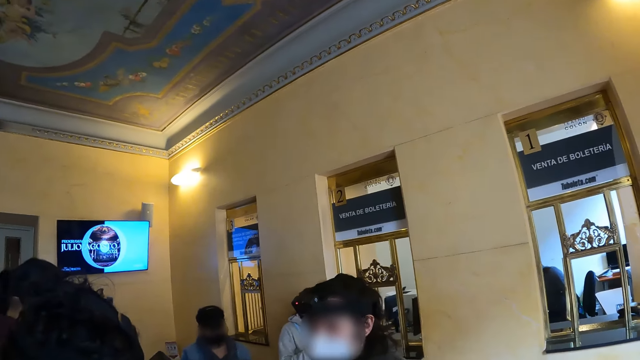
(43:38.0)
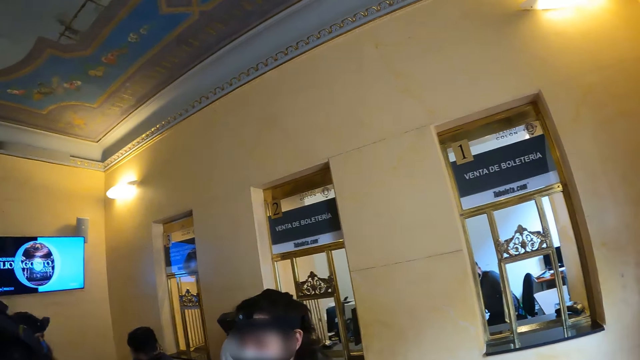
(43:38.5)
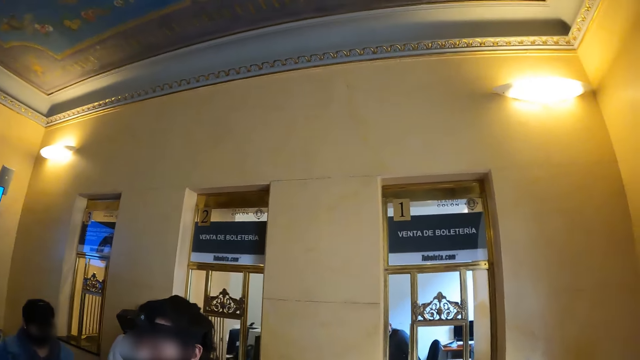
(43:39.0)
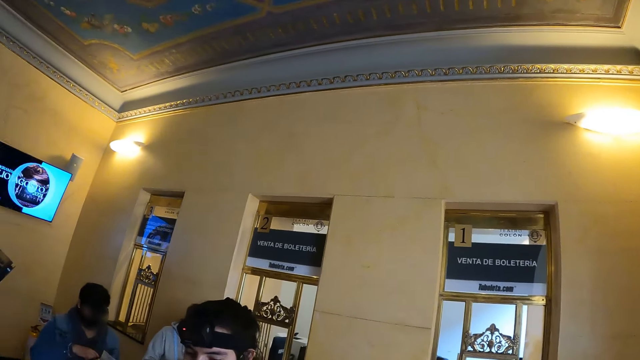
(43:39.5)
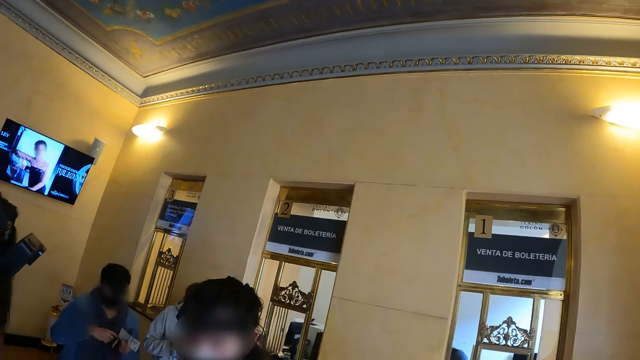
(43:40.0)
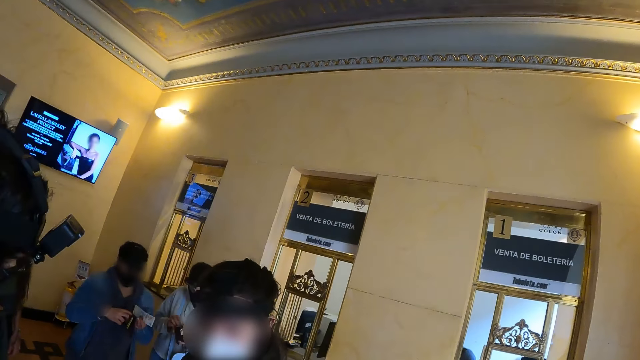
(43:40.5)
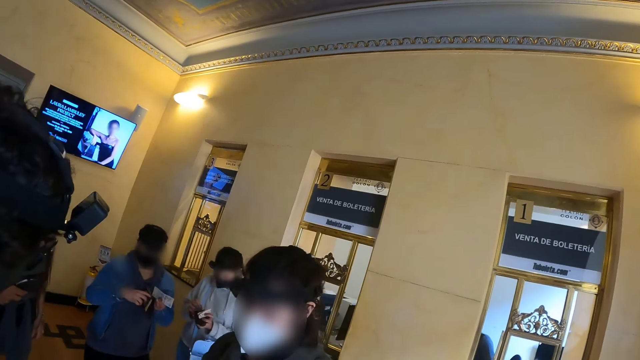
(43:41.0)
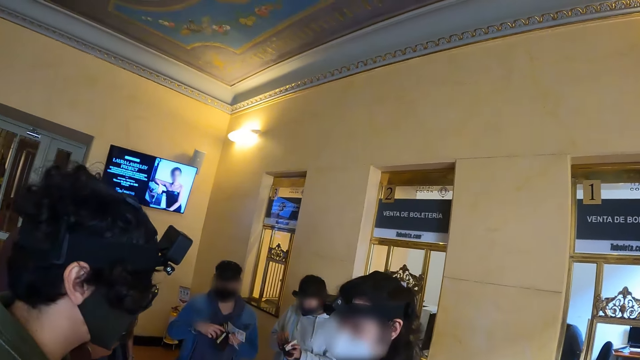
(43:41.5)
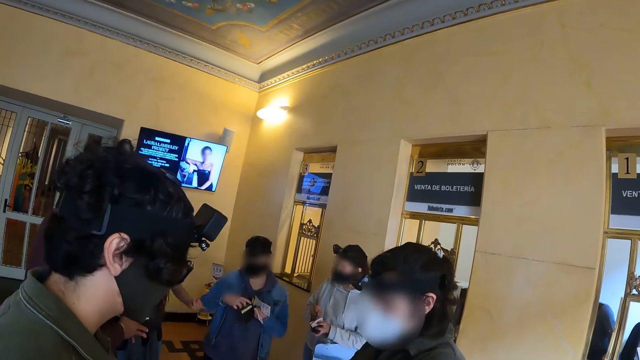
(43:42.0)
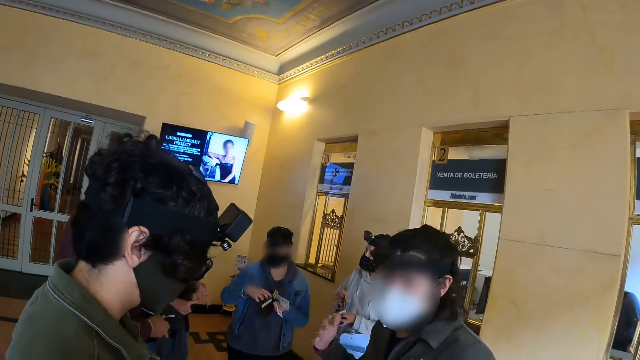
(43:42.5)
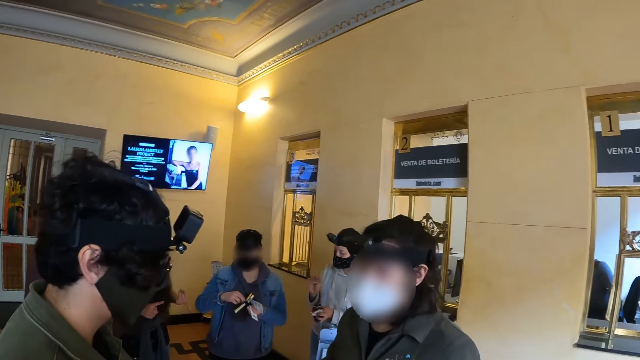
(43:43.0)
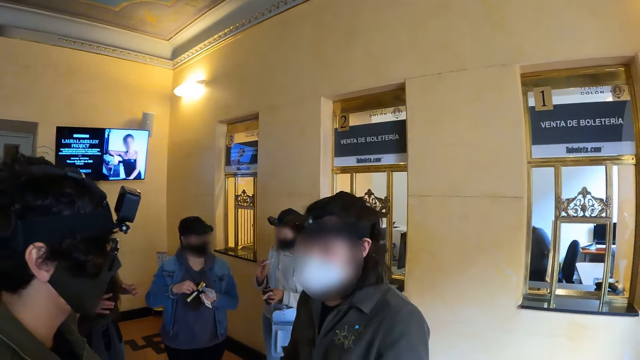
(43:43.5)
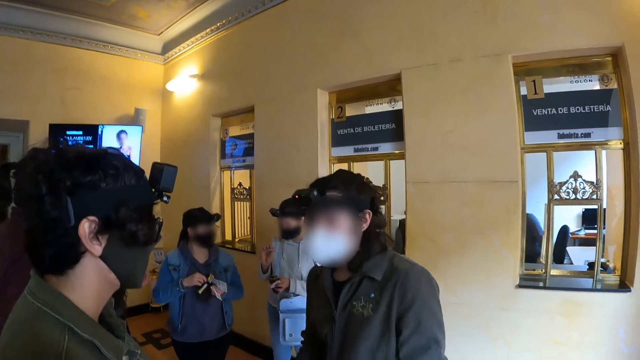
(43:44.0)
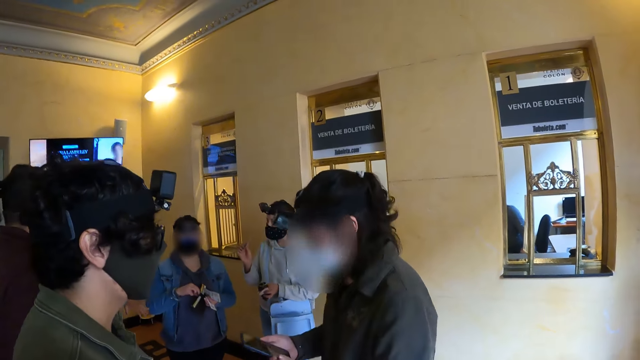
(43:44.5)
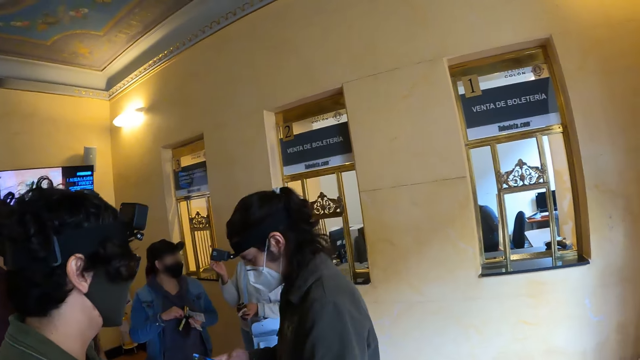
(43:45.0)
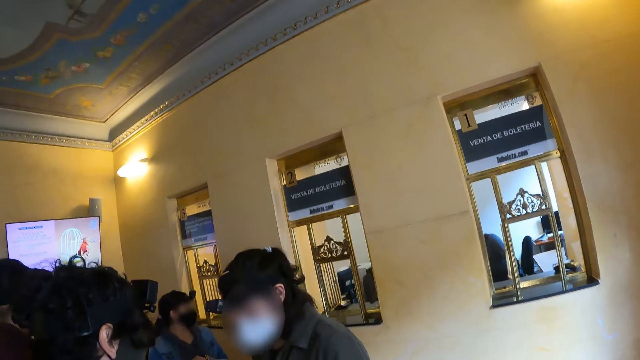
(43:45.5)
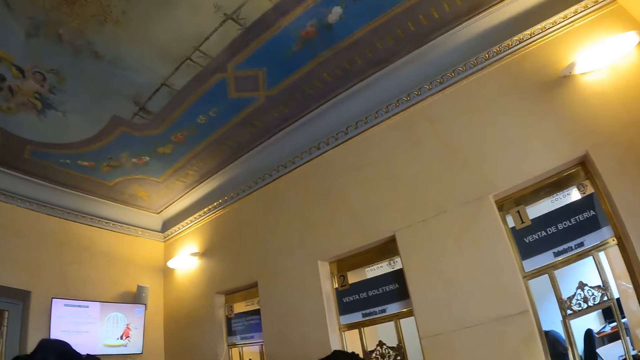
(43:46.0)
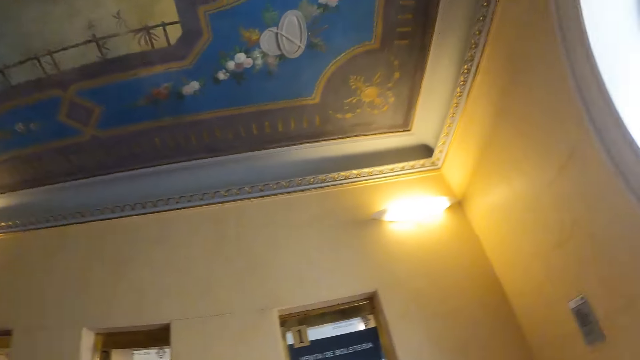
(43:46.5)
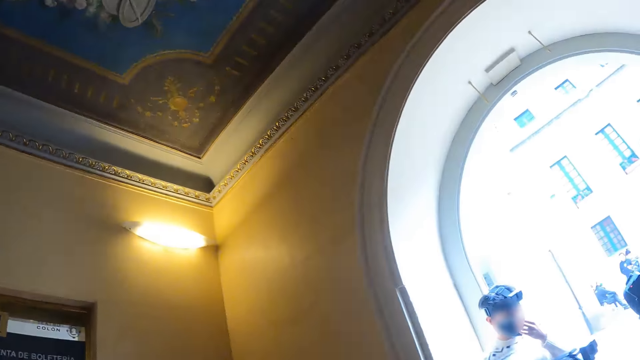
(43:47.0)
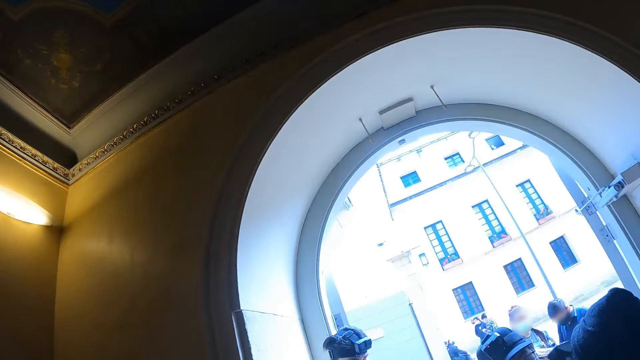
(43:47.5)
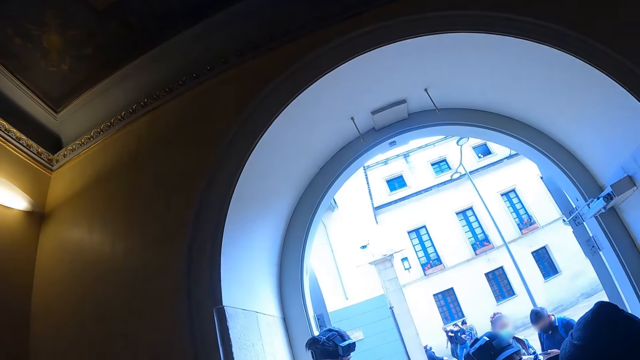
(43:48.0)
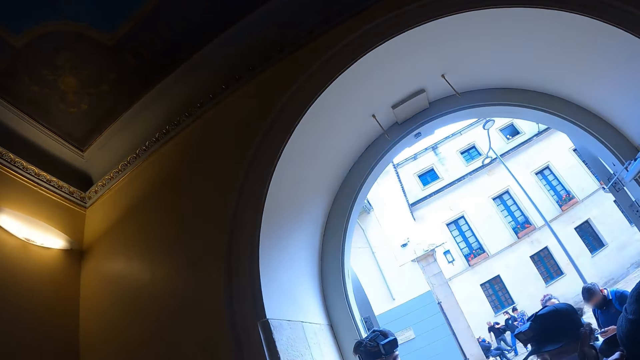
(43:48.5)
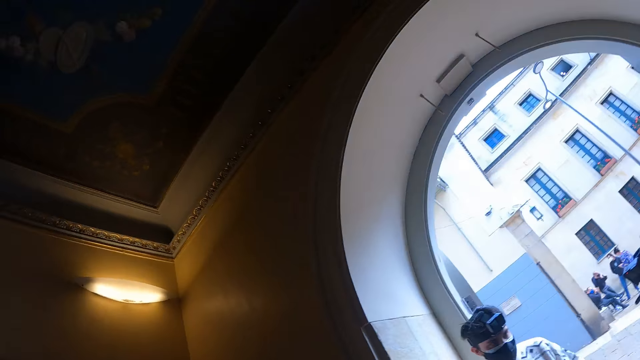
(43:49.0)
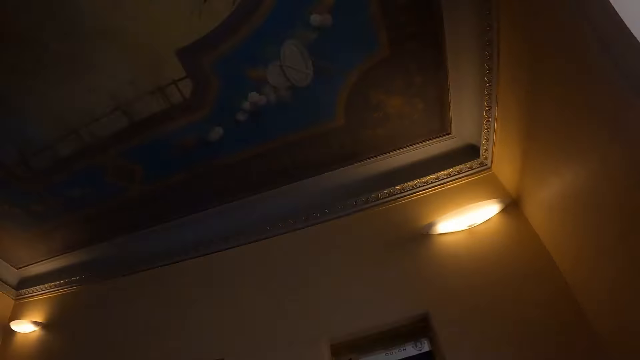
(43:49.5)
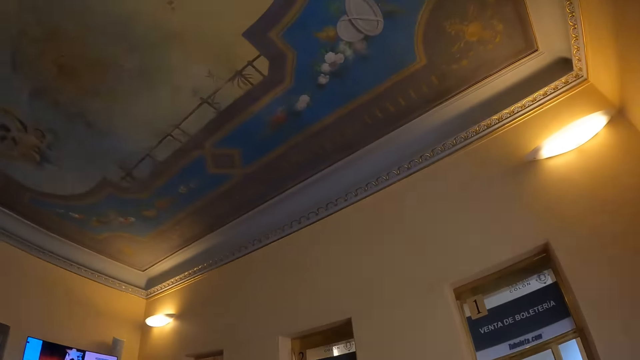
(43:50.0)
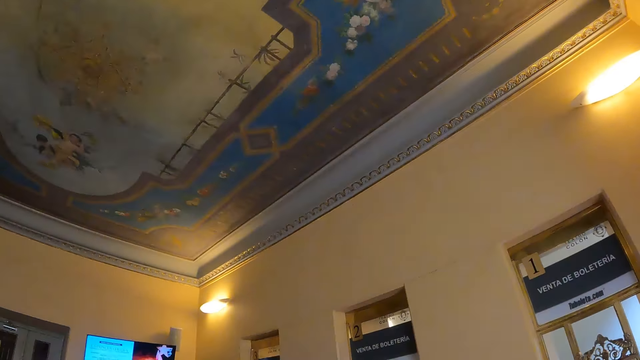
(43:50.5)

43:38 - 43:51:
A woman converses with a man. Another woman converses with a third woman. The camera wearer looks around.

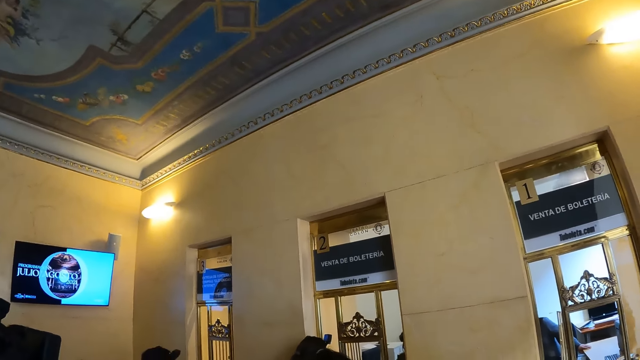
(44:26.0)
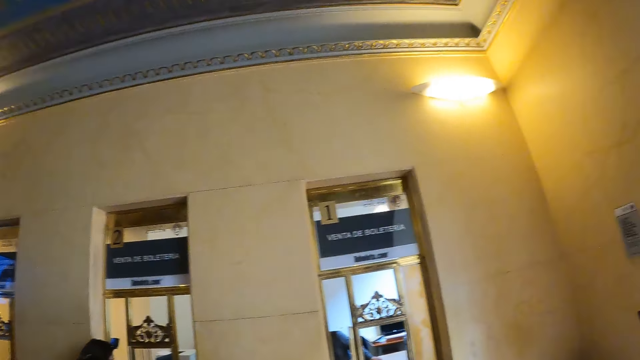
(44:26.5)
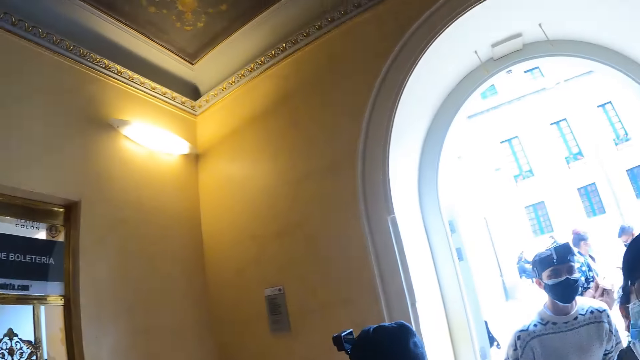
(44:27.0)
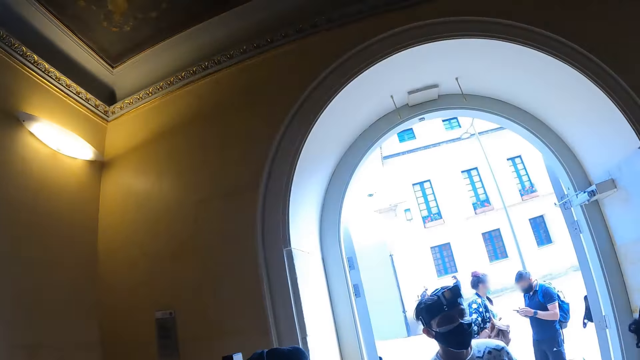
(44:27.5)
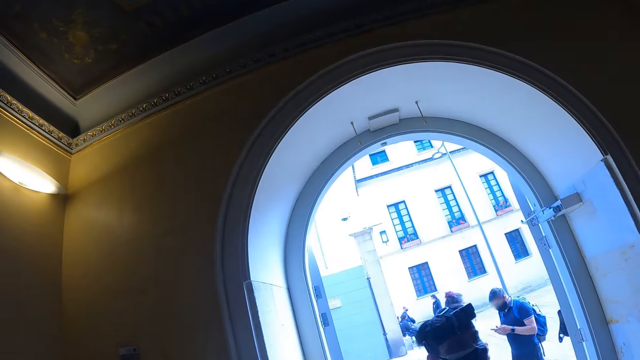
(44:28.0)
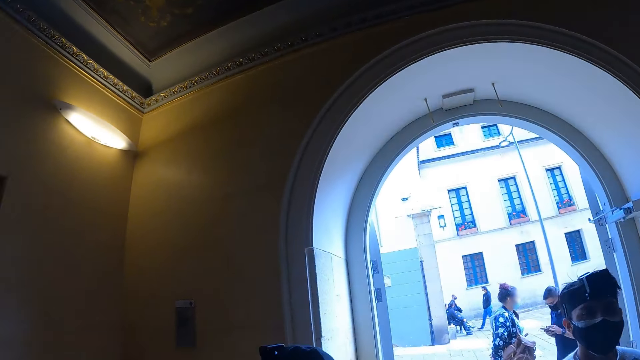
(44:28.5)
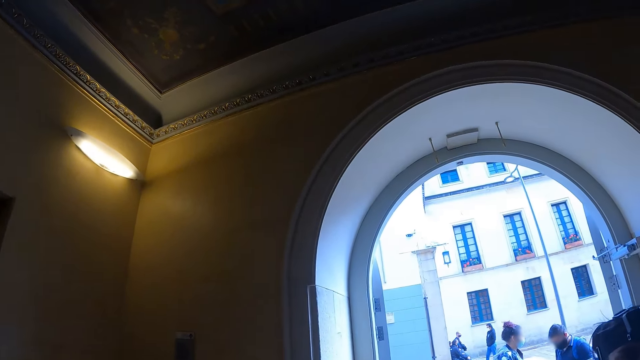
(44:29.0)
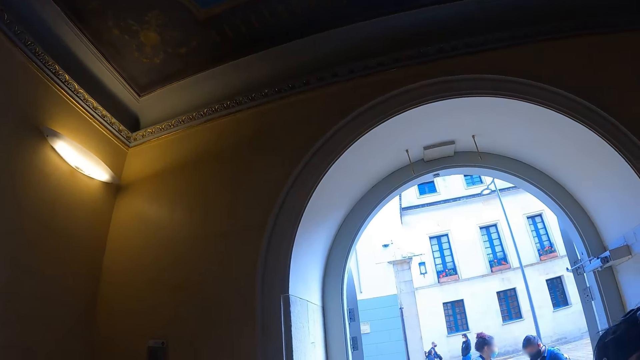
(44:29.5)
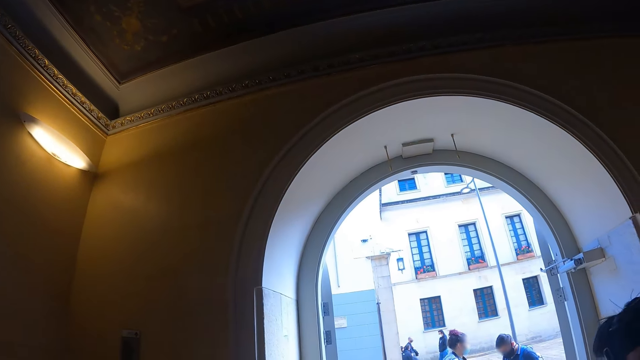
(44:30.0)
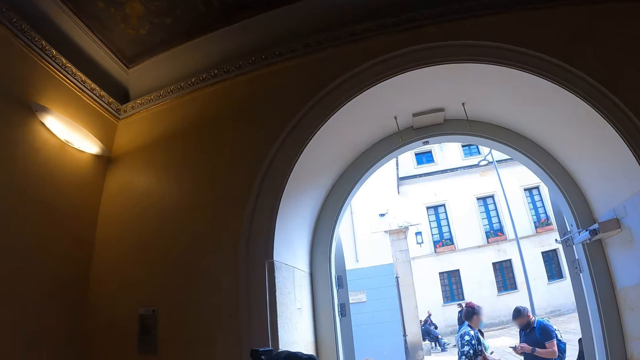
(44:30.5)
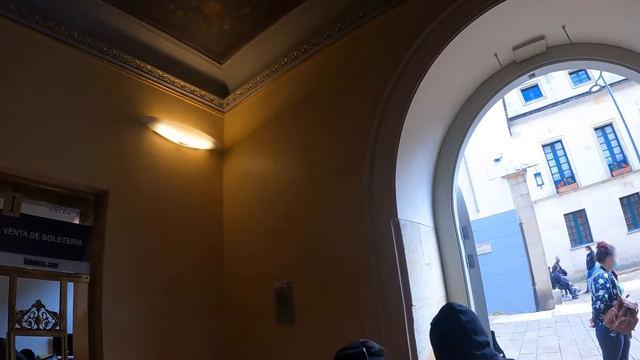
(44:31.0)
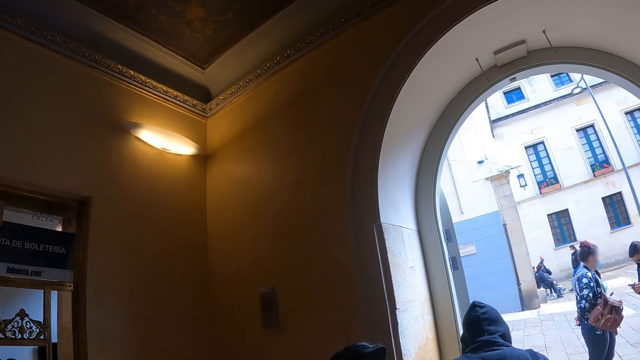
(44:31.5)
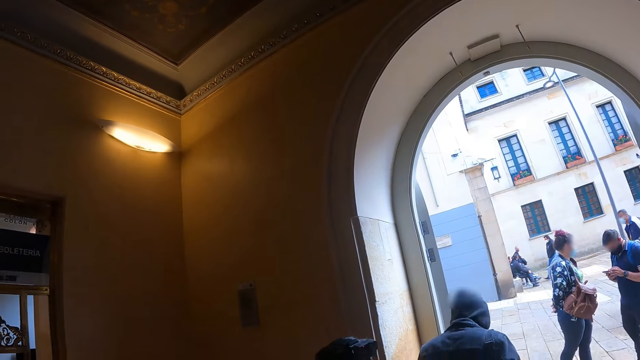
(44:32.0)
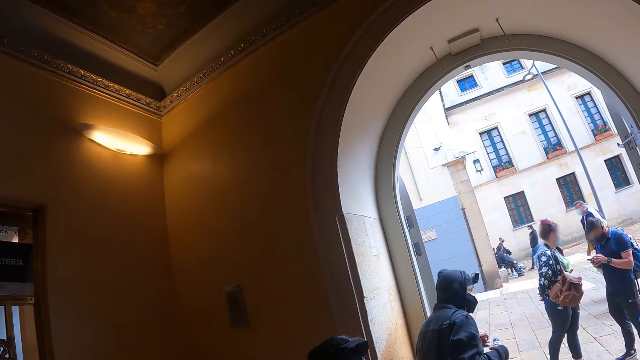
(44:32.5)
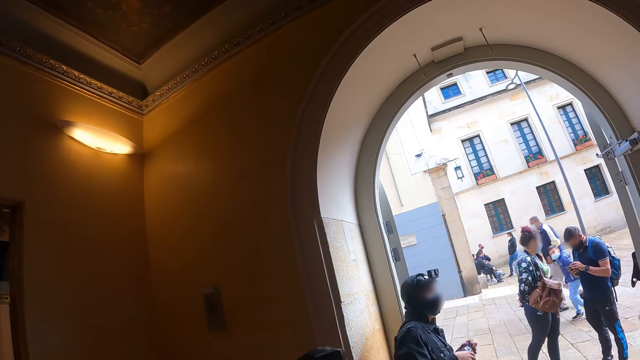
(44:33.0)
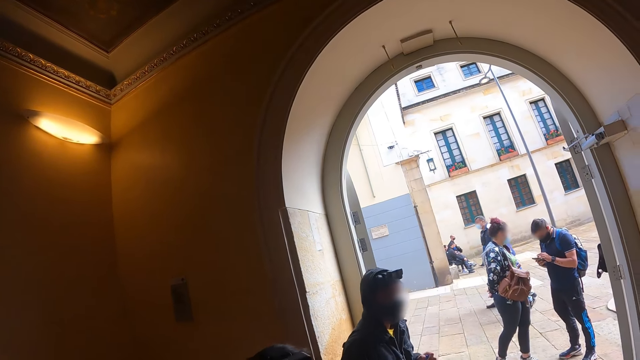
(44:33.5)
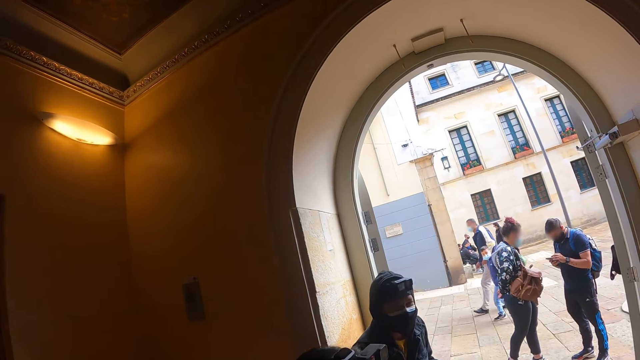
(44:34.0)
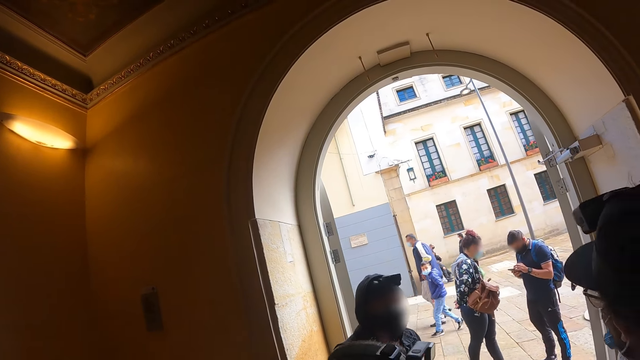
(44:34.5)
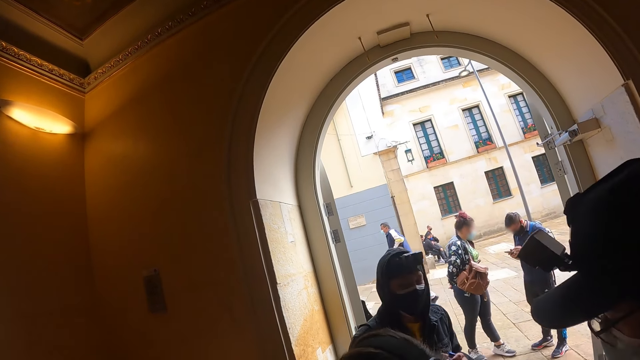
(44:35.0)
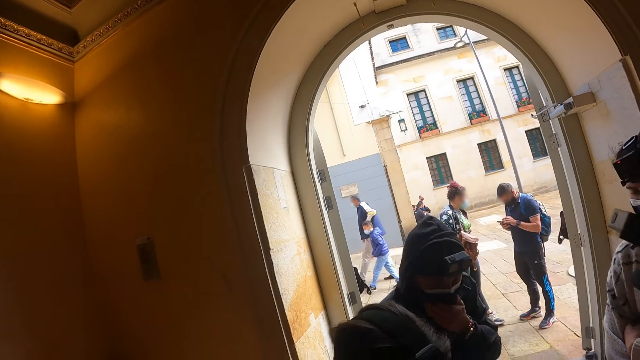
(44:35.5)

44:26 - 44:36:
A man walks at the entrance. The camera wearer looks around. Another man makes a step. A third man dialogues to a lady and scrolls the phone. The camera wearer looks around. The second man makes a step.
